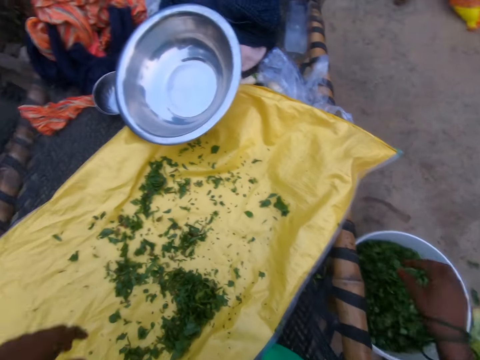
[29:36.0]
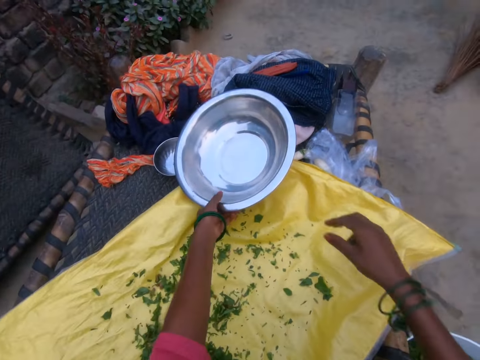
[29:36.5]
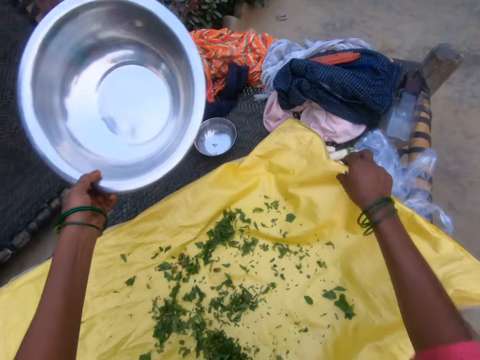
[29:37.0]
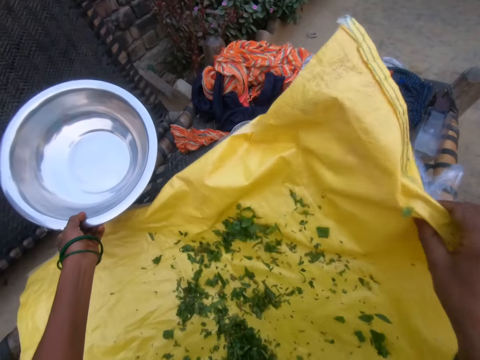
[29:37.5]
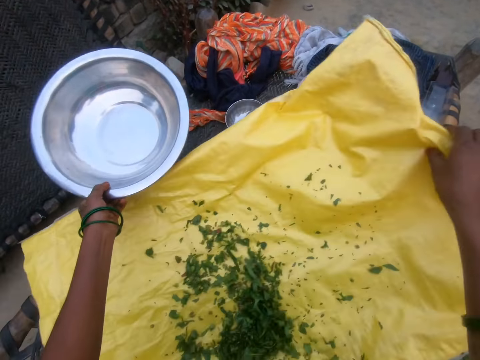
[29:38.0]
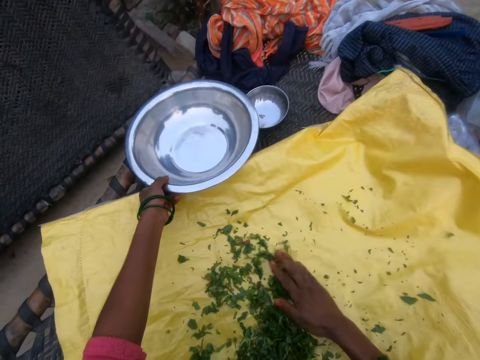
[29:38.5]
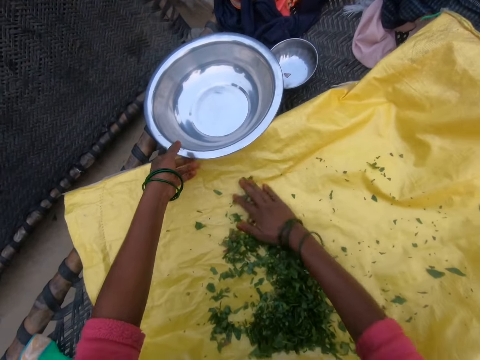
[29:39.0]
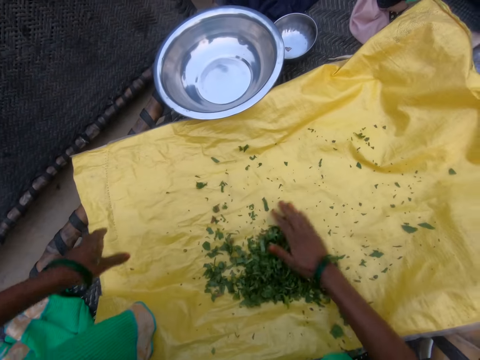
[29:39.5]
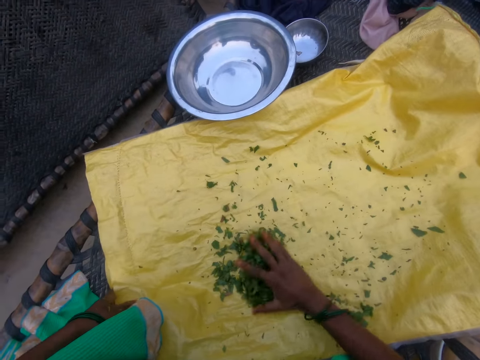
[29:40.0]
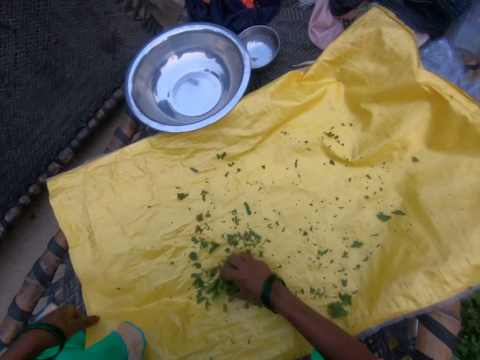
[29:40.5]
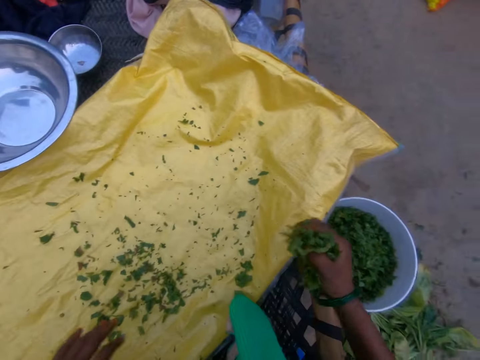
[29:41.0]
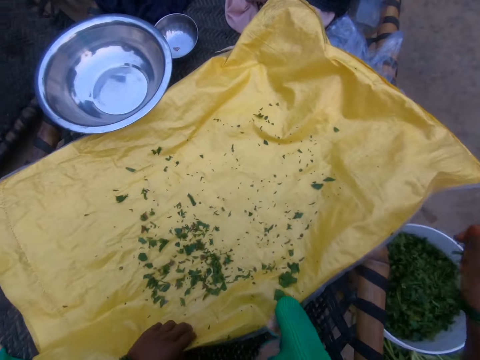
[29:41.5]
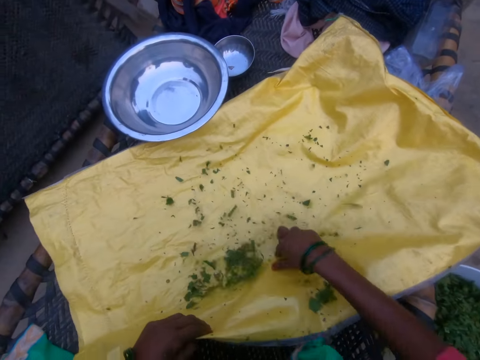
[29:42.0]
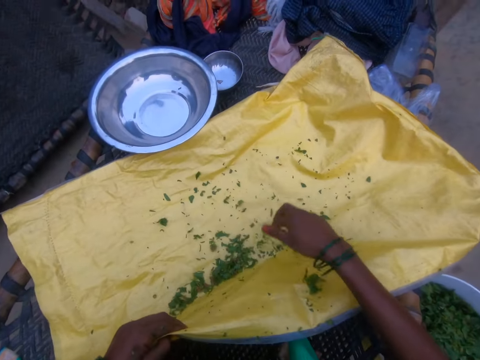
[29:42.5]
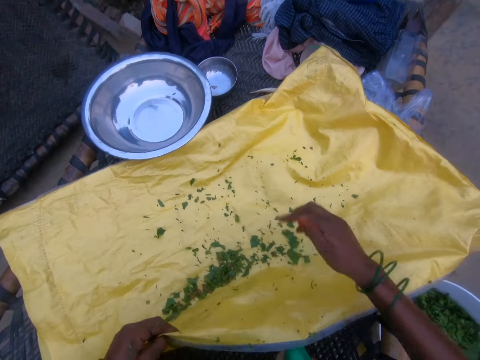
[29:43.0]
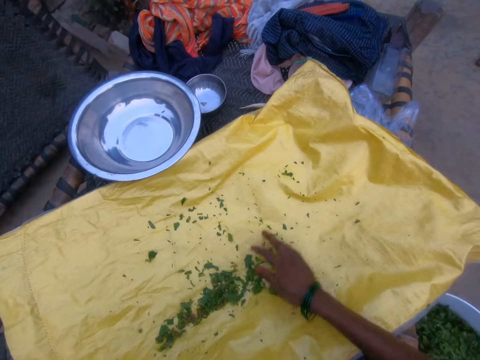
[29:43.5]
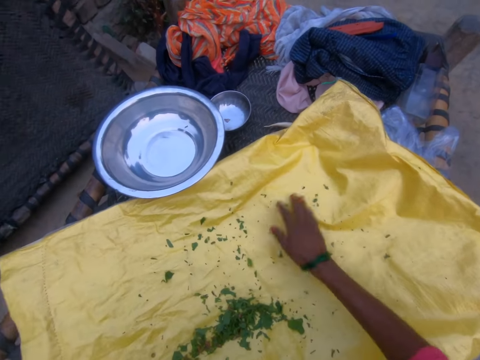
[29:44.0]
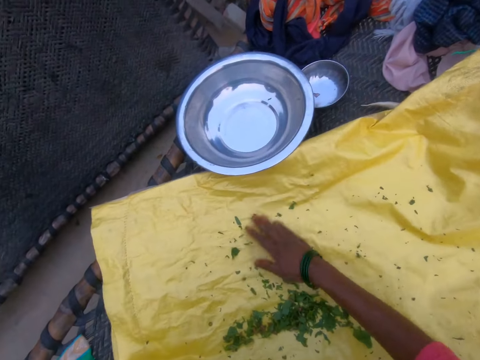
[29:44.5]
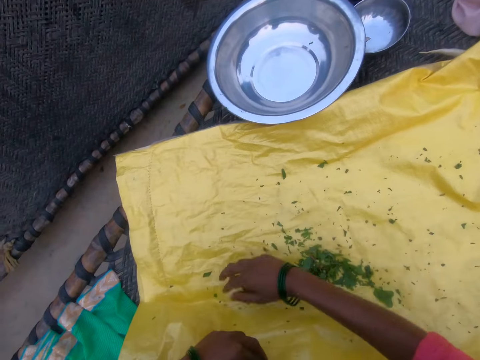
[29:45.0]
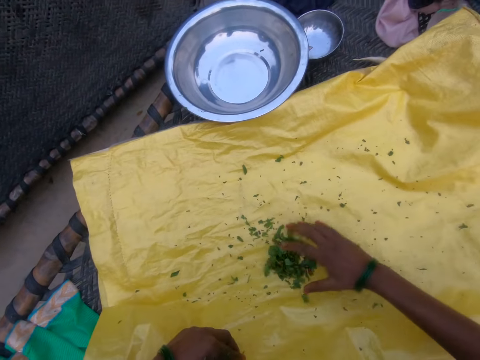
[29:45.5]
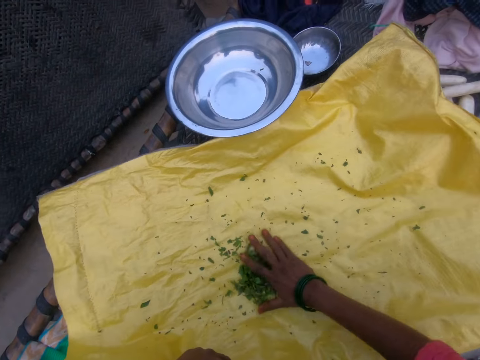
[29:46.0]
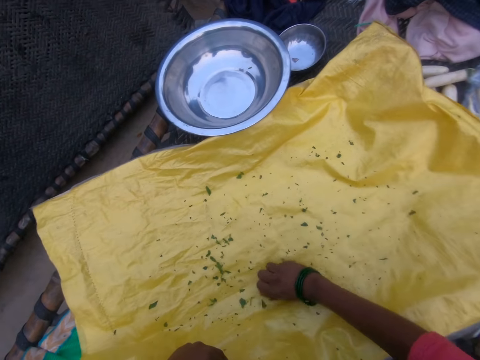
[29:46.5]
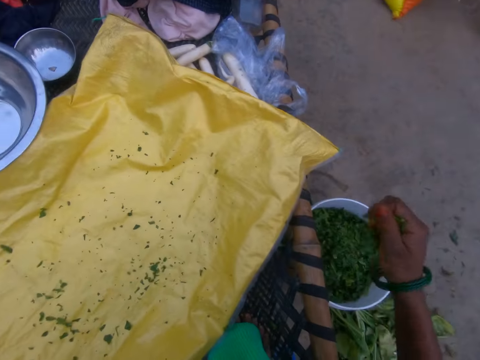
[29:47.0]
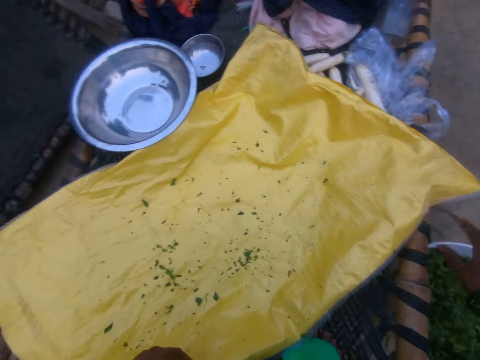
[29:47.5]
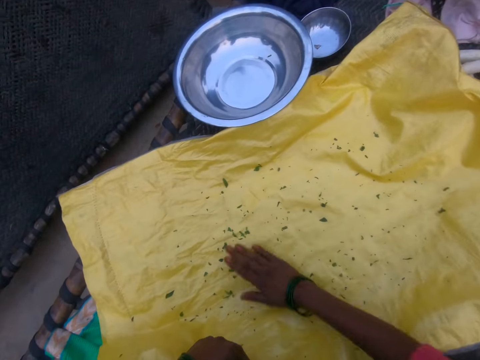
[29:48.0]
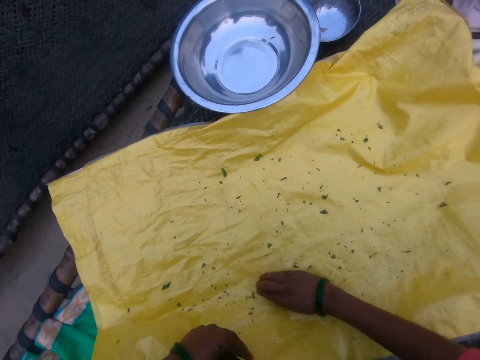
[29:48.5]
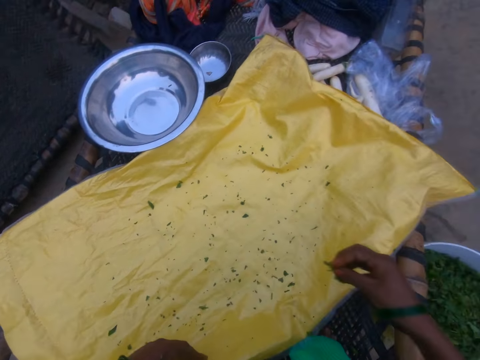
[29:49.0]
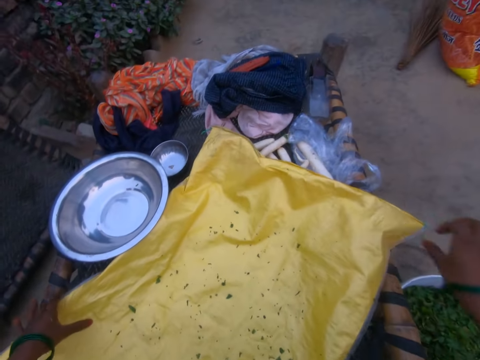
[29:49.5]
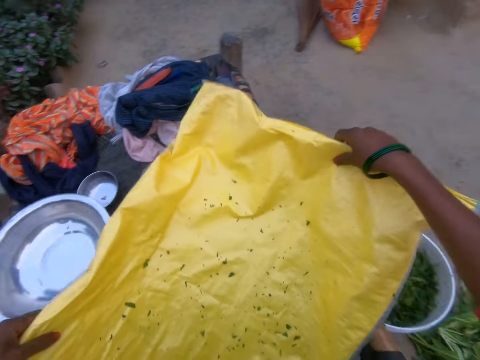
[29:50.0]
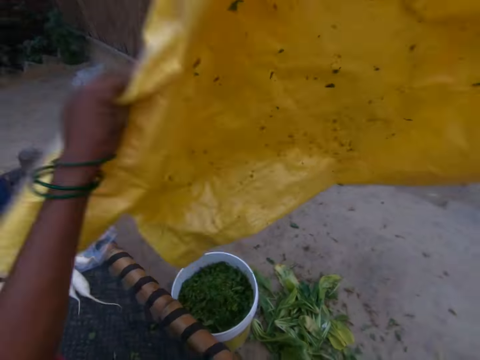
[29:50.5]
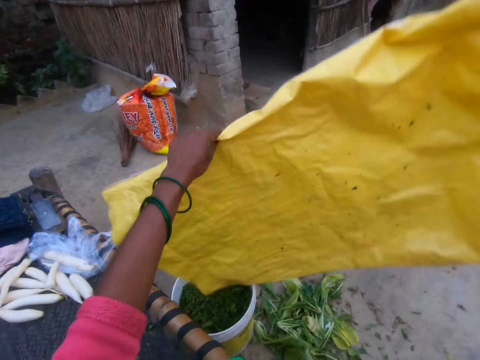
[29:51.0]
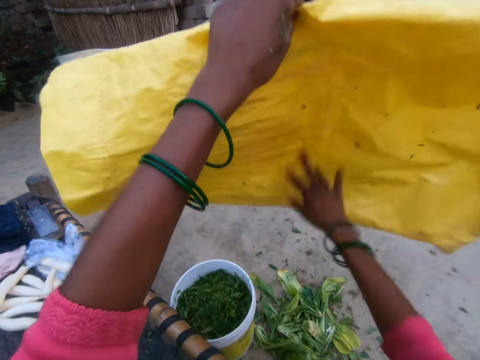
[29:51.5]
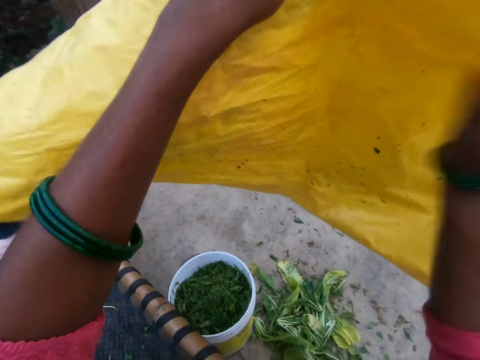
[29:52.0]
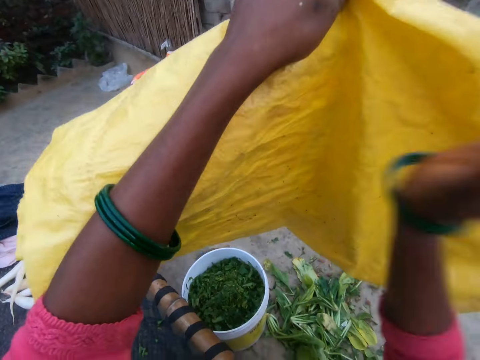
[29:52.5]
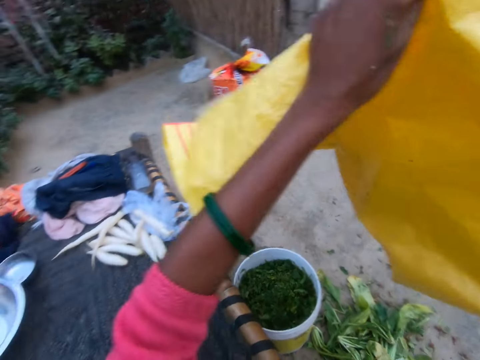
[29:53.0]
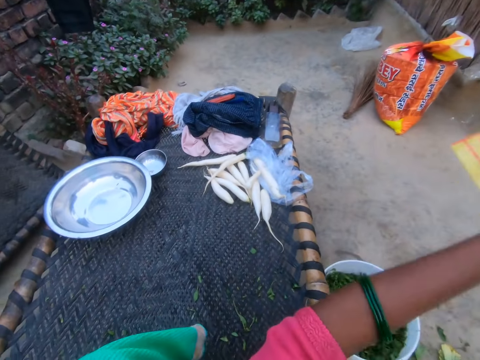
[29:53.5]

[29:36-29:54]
The camera wearer puts vegetables in a bucket. They pick up a bowl. They adjust the sack and lift the sack. They place the bowl on an outside bed. They gather cut vegetables from the sack and throw the cut vegetables in the bucket of water. They lift the sack. They gather cut vegetables from the sack and throw the cut vegetables in the bucket of water. They gather cut vegetables from the sack and throw the cut vegetables in the bucket of water. They lift the sack, shake the sack, and dust the sack.

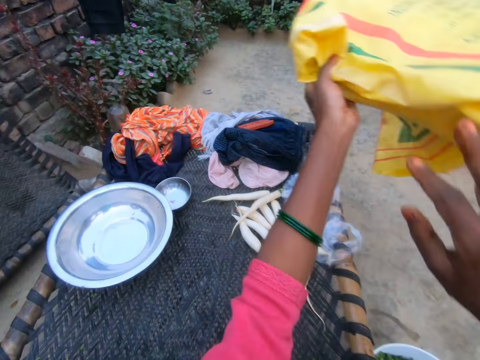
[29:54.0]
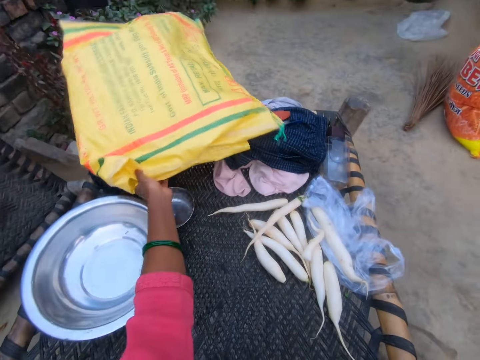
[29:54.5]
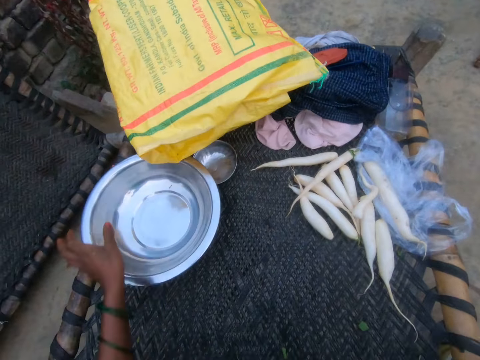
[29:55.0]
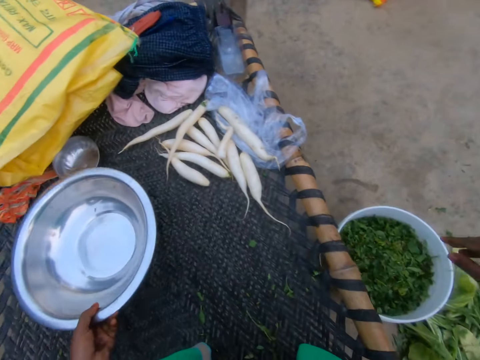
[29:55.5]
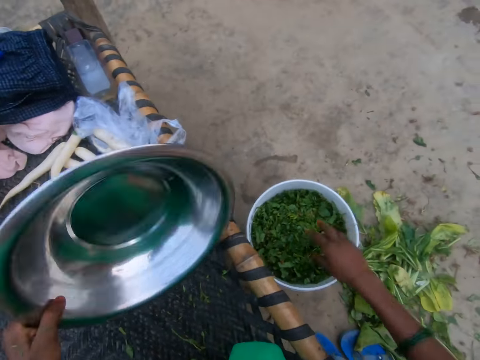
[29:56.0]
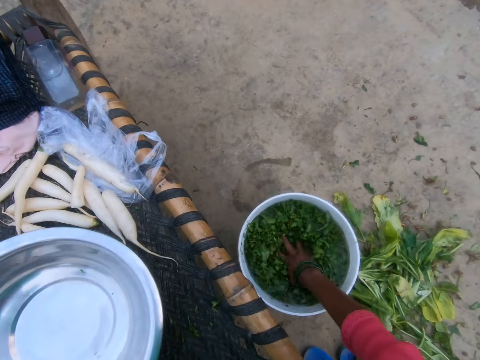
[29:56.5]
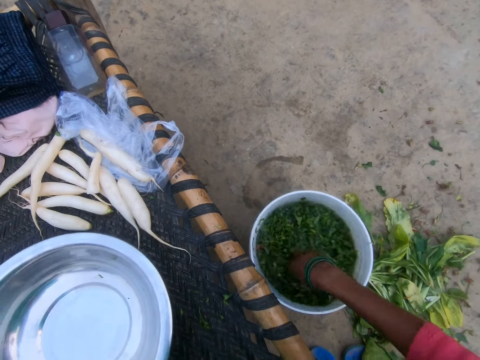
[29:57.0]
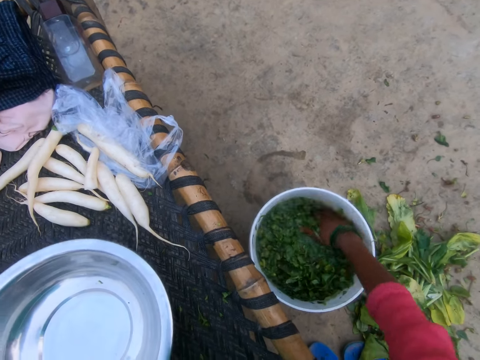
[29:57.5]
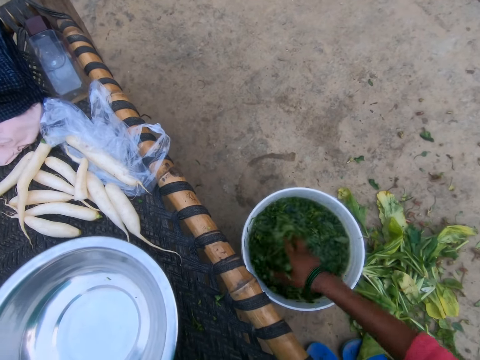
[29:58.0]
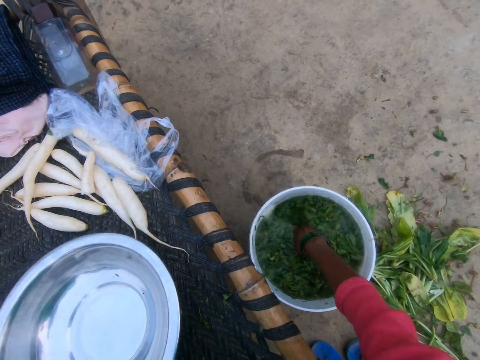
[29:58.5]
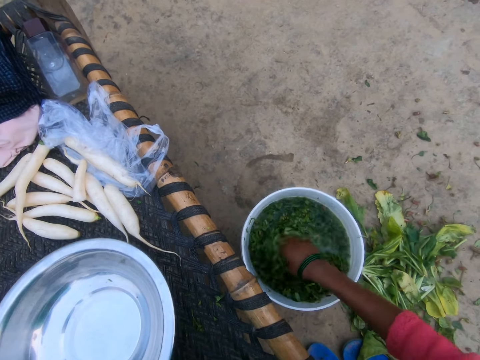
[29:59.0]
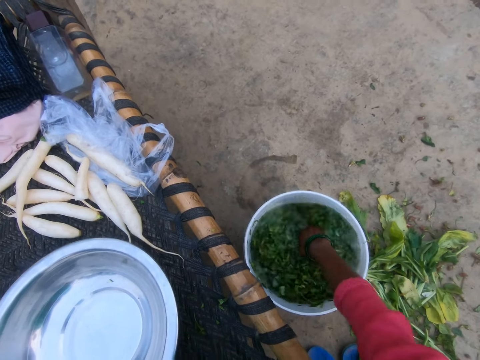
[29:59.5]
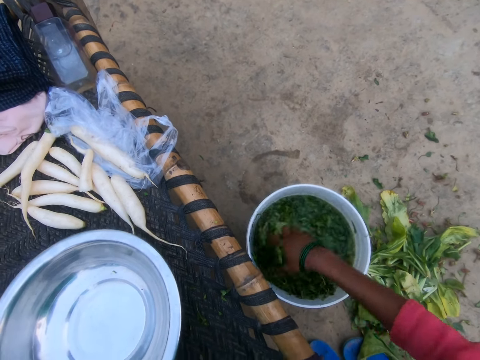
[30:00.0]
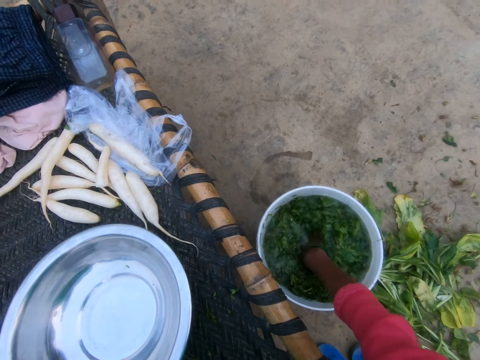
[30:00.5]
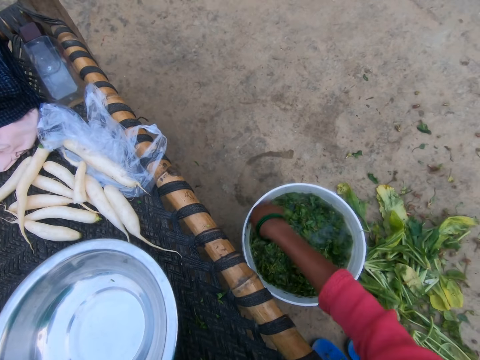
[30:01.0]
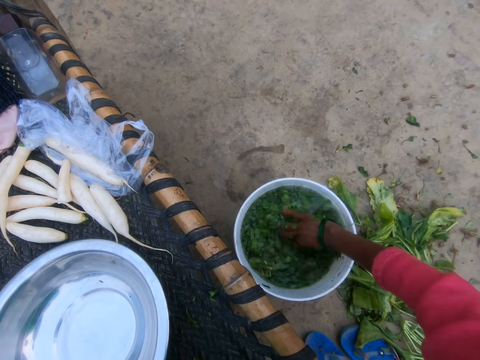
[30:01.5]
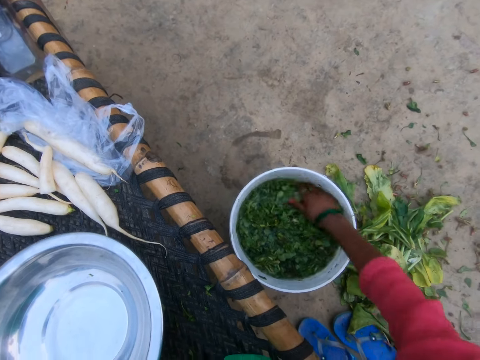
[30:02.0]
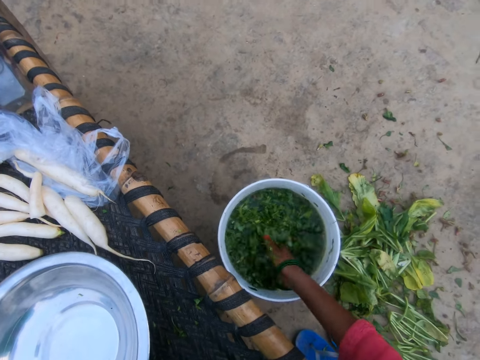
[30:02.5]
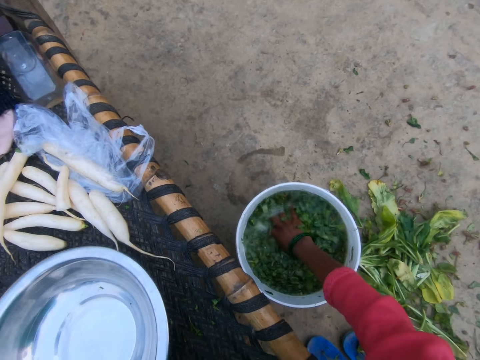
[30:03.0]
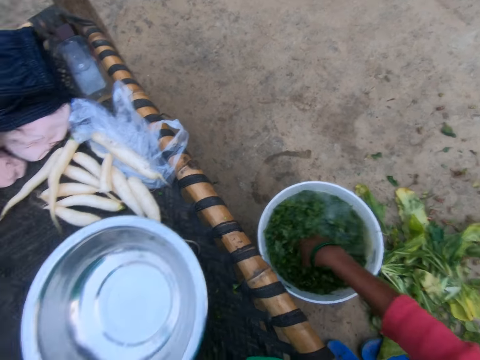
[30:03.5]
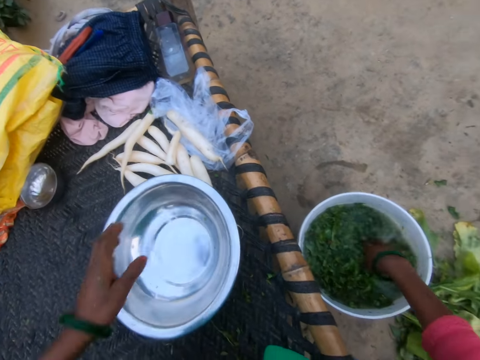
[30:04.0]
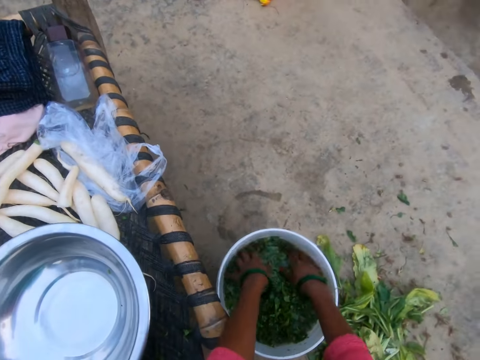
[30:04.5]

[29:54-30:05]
The camera wearer drops the sack on the work surface. They move the bowl closer and pick up the bowl. They rinse vegetables in the bucket of water. They drop the bowl on the work surface.
